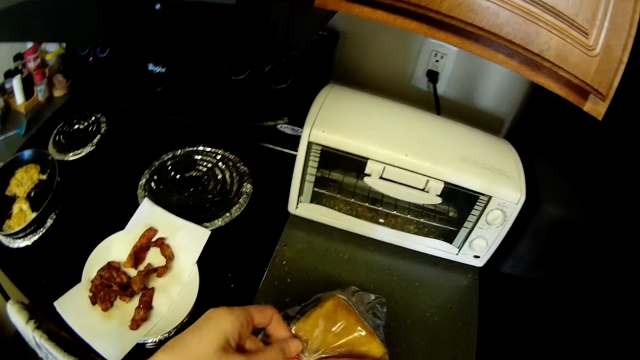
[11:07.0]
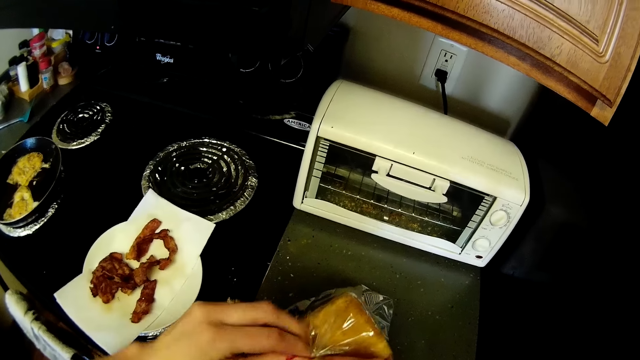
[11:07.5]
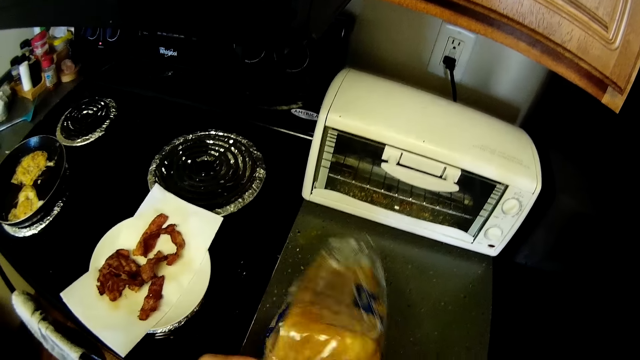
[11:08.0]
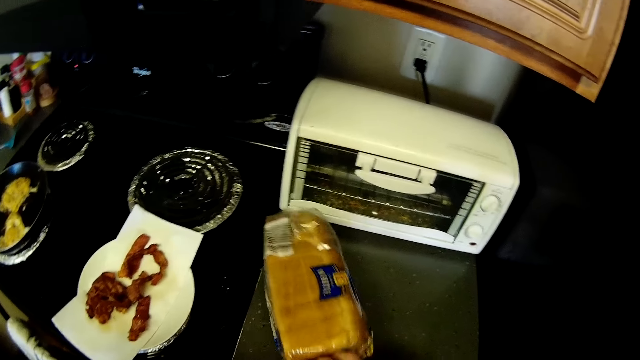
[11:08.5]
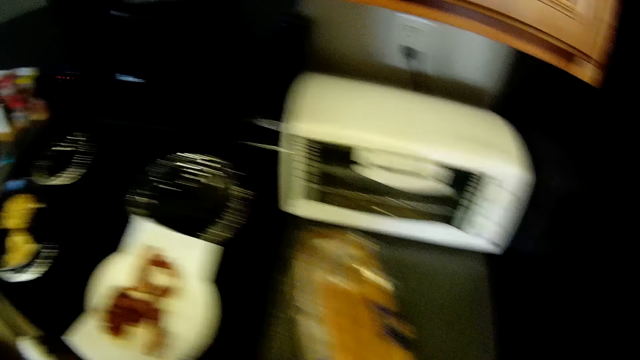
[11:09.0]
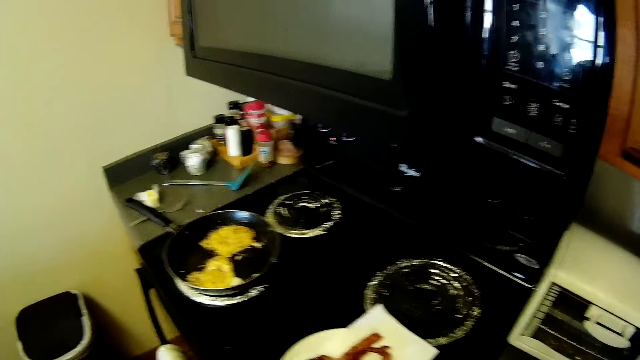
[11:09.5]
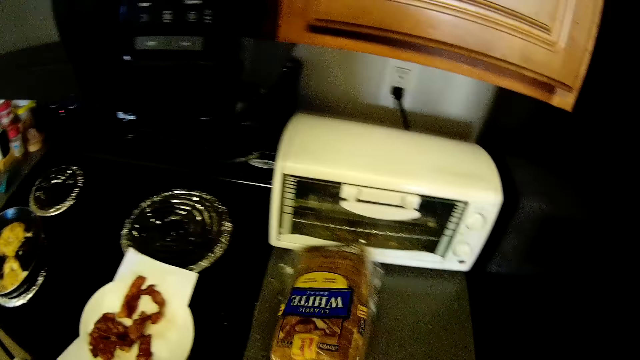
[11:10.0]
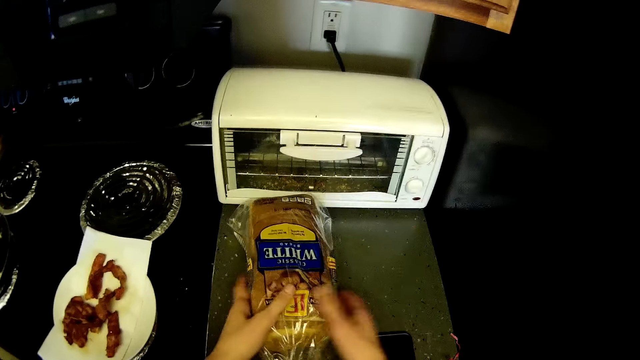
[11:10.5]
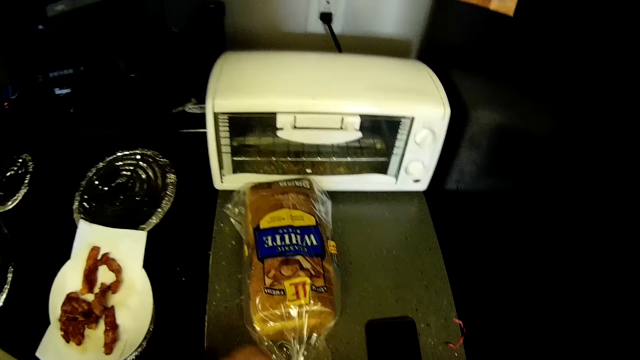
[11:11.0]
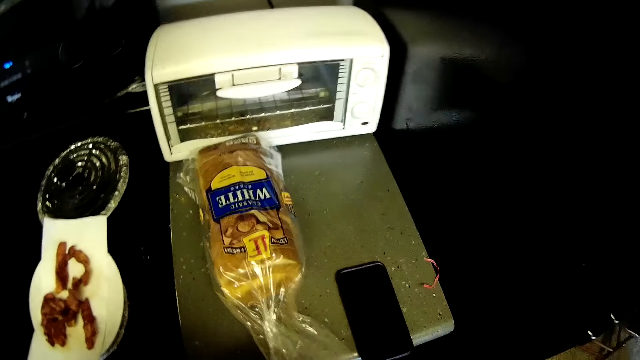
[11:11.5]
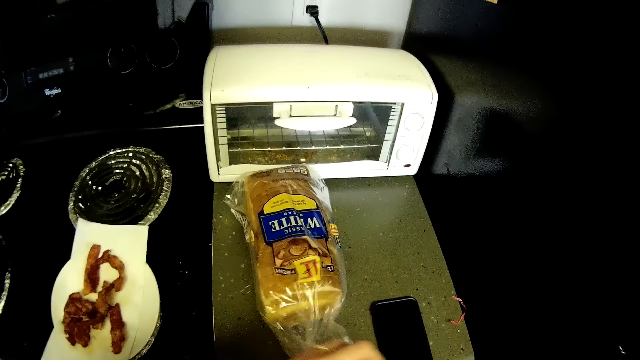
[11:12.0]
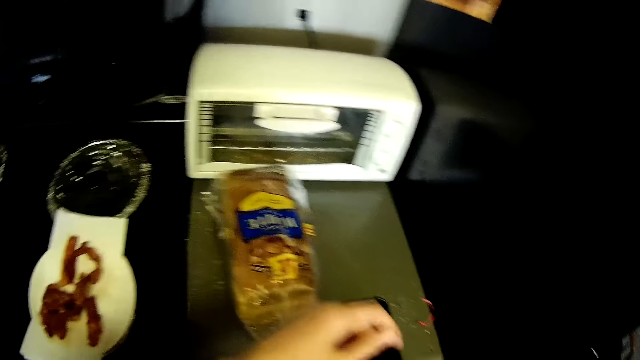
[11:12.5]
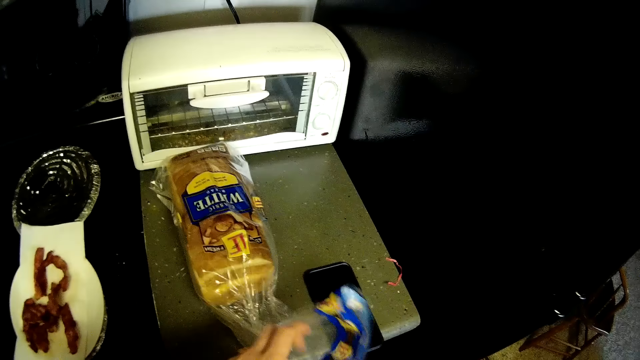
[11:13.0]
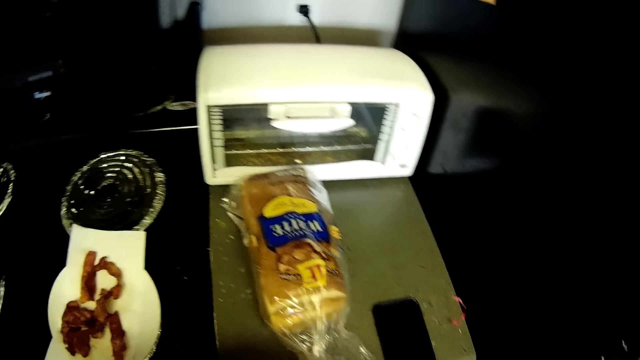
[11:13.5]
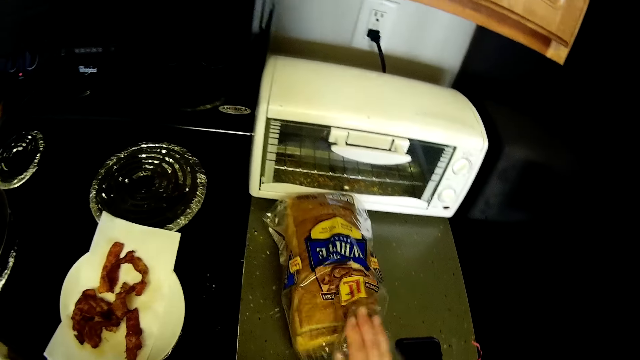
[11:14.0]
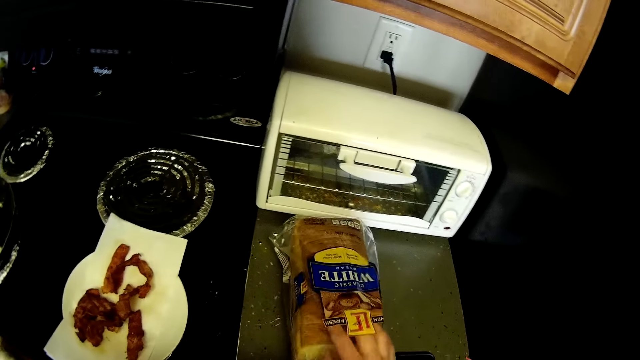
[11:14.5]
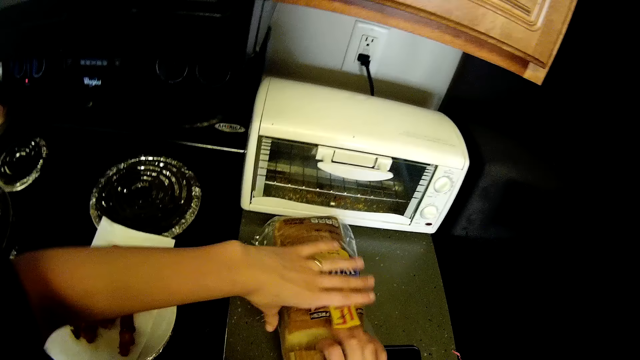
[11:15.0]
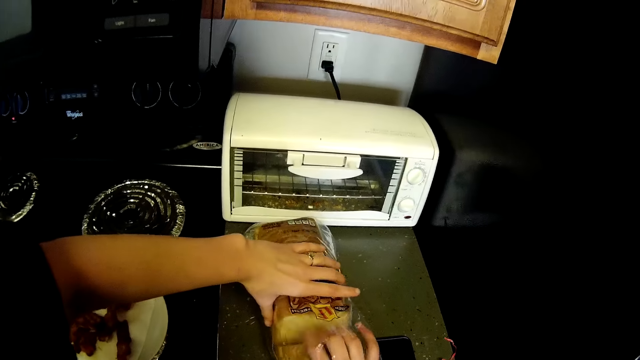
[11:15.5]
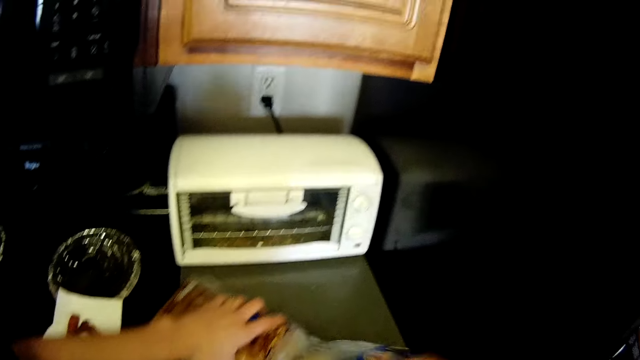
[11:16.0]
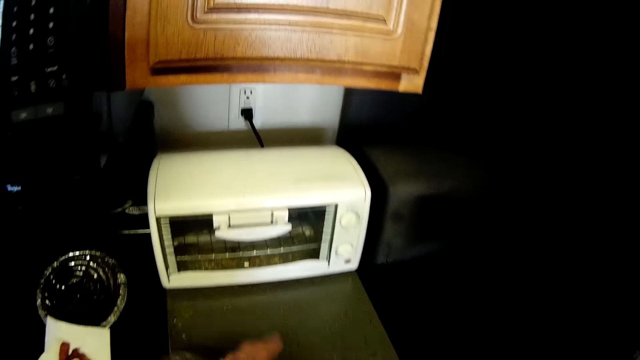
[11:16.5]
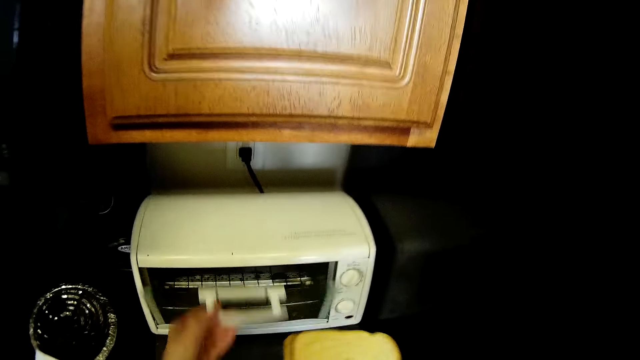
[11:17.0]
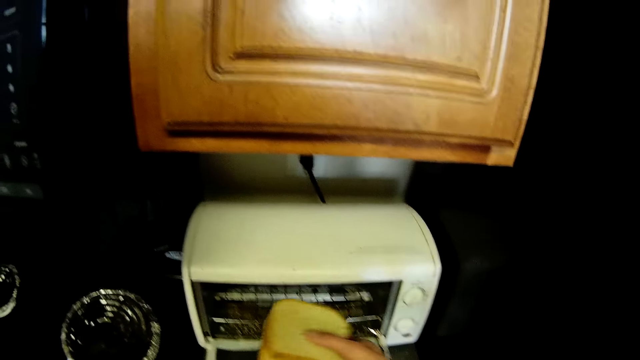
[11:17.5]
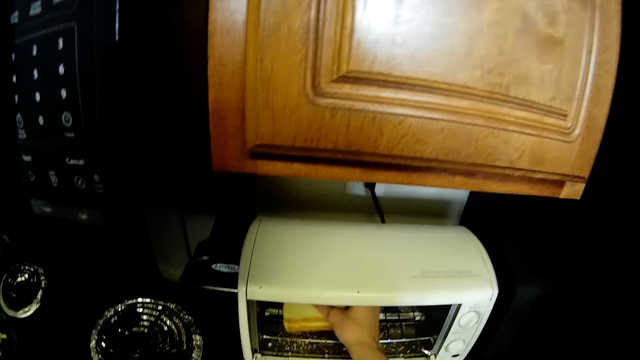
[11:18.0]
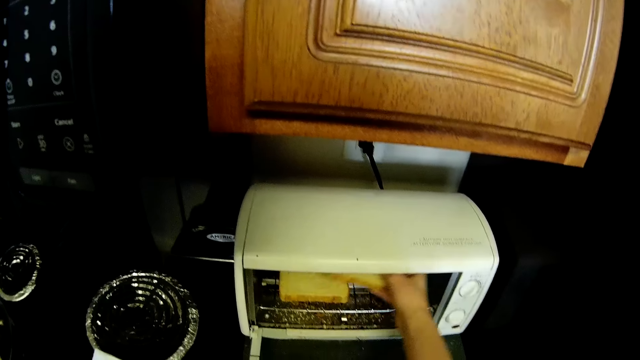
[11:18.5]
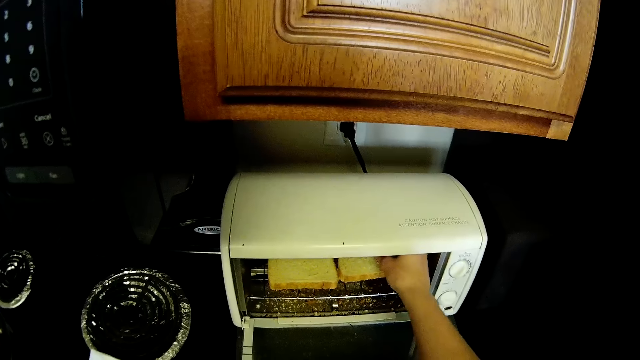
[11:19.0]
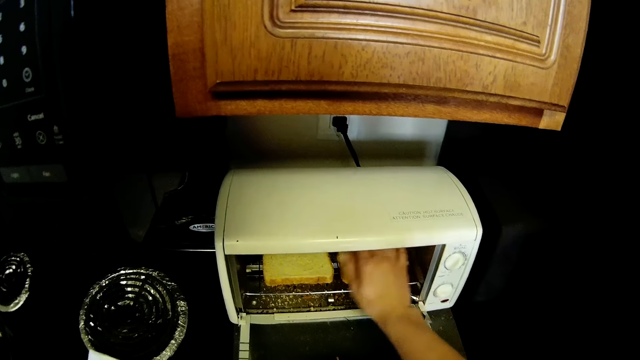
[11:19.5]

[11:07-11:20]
The camera wearer presses the loaf of bread with her hands. She opens up the nylon of the loaf of bread with her hands. She picks slices of bread from the bread nylon with her right hand. She holds the loaf of bread with her left hand. She opens a microwave oven on the kitchen countertop with her left hand. She places the slices of bread in the microwave oven with her right hand.

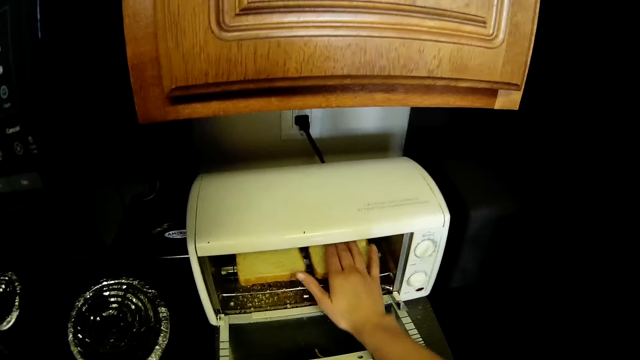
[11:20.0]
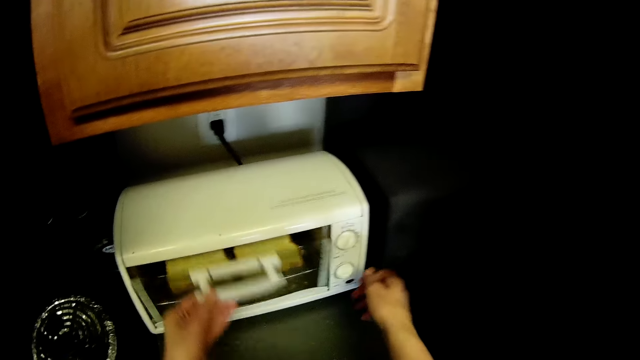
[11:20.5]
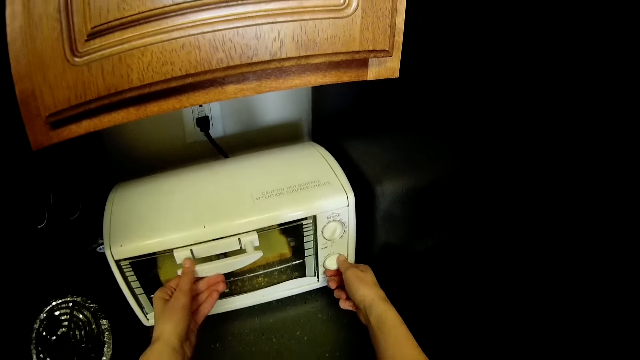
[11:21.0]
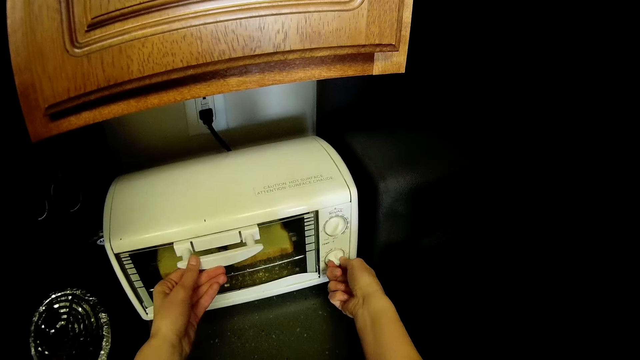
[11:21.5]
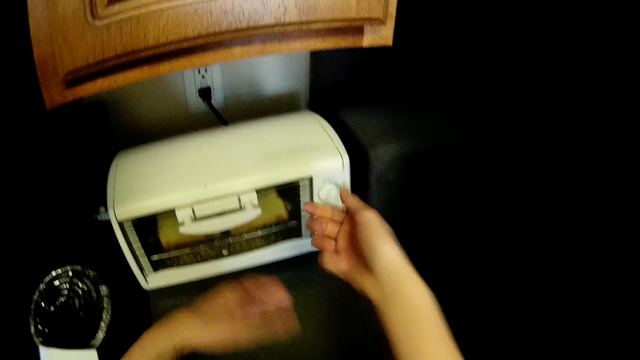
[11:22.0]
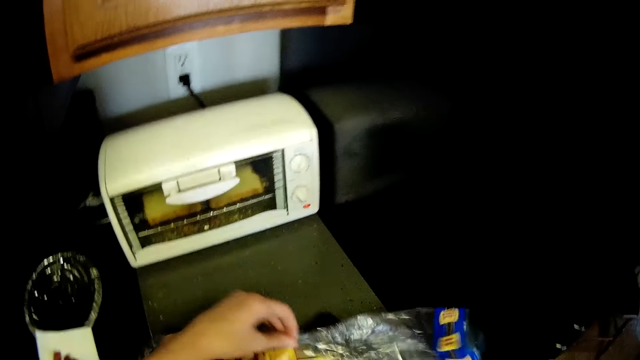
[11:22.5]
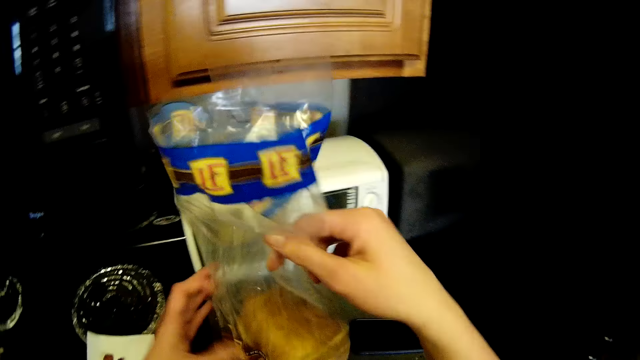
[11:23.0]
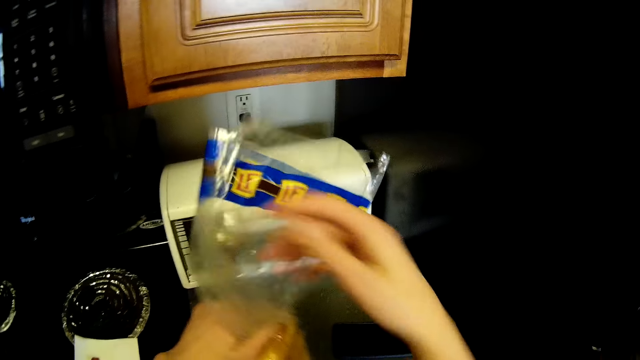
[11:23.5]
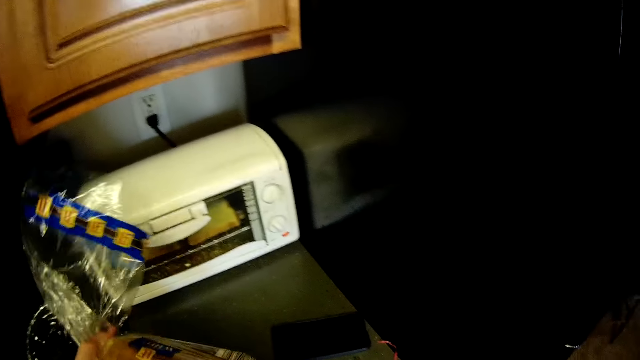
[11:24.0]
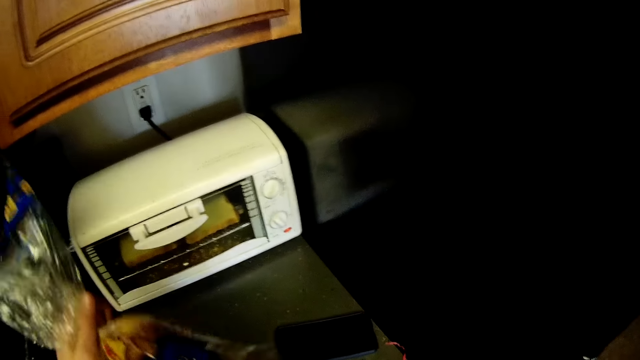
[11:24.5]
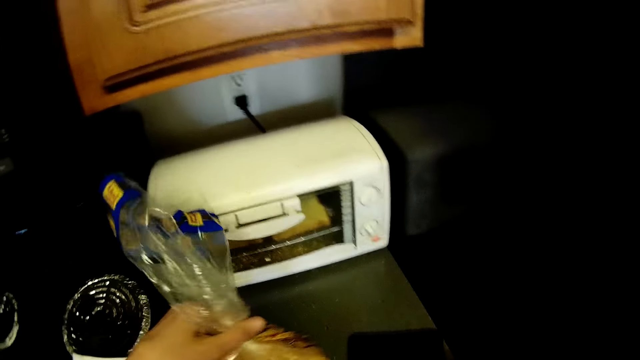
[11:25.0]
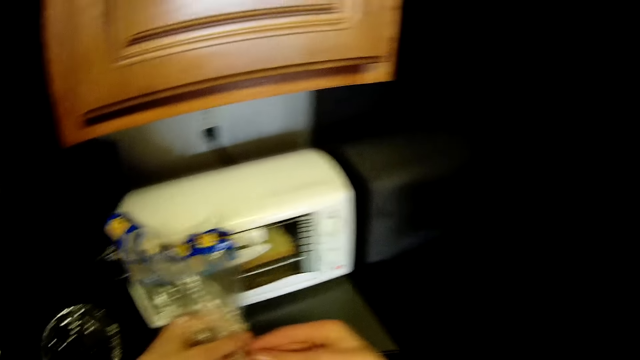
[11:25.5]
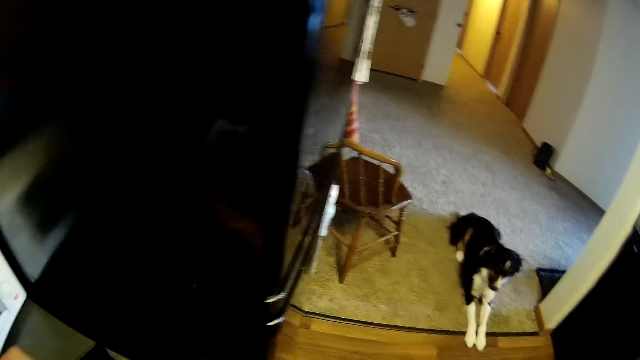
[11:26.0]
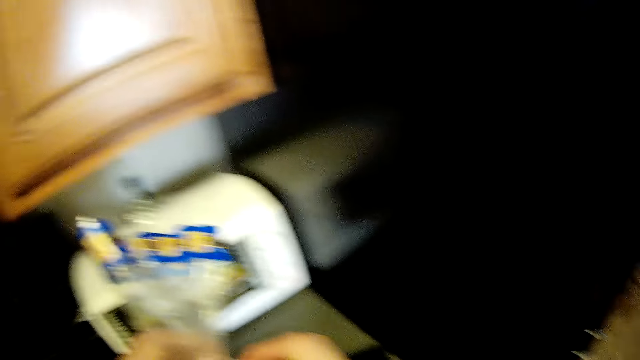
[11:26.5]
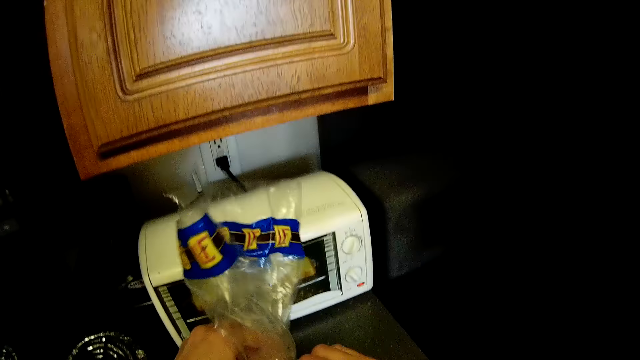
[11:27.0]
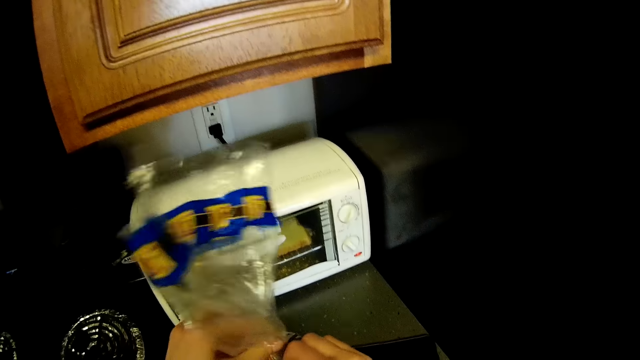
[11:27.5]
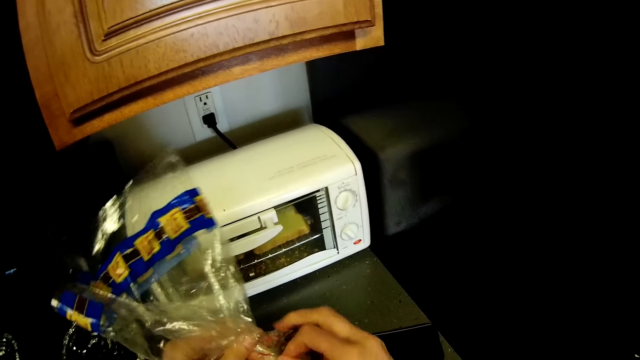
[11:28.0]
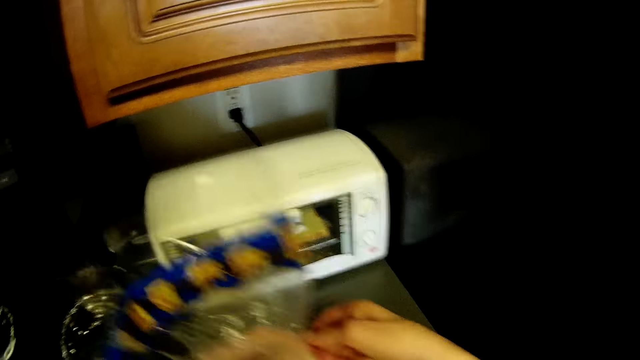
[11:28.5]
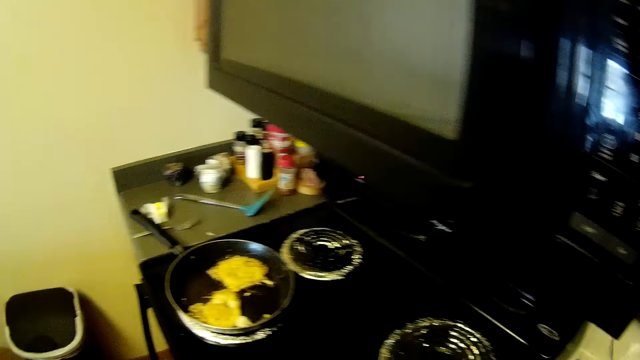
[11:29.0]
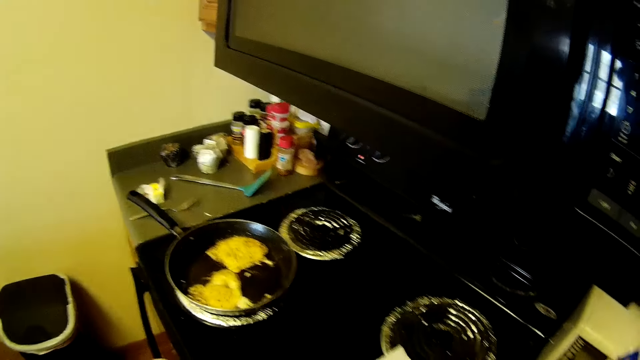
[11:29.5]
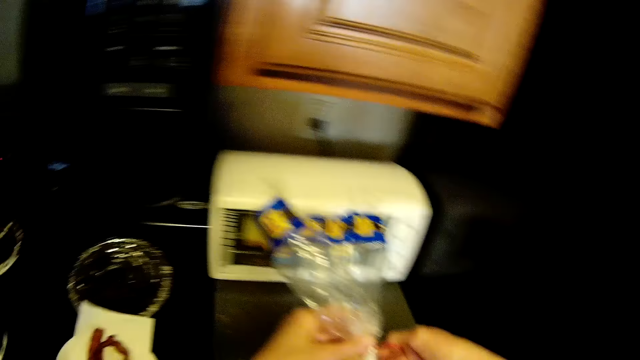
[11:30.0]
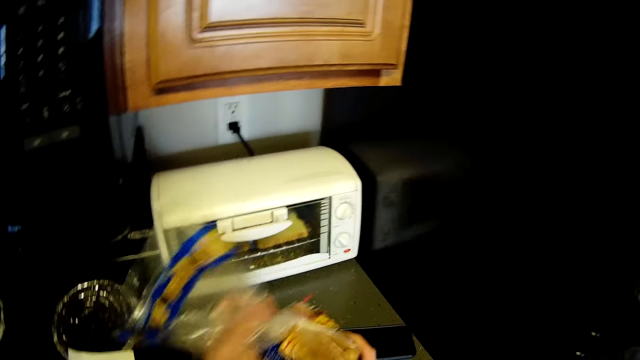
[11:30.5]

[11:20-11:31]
The camera wearer closes the microwave oven with her left hand. She turns a knob on the microwave oven with her right hand. She picks up the loaf of bread from the kitchen countertop with her hands. She ties the loaf of bread nylon with her hands. She looks at the eggs.
